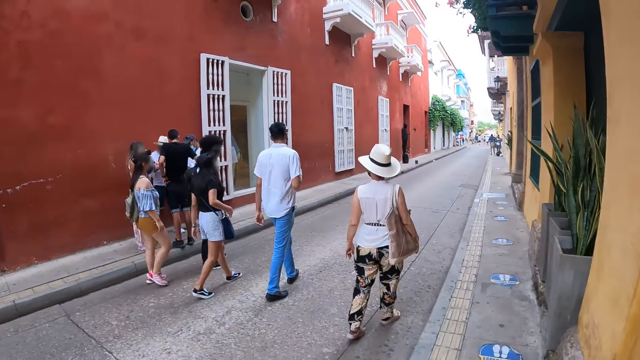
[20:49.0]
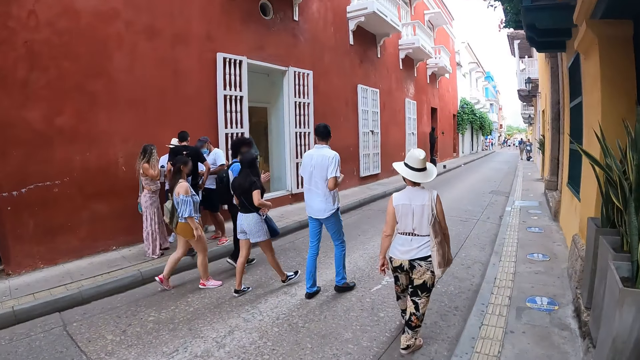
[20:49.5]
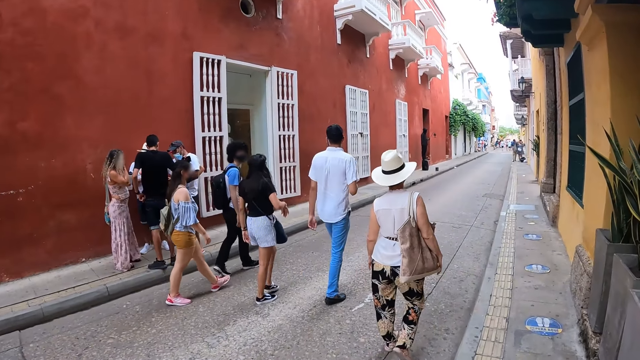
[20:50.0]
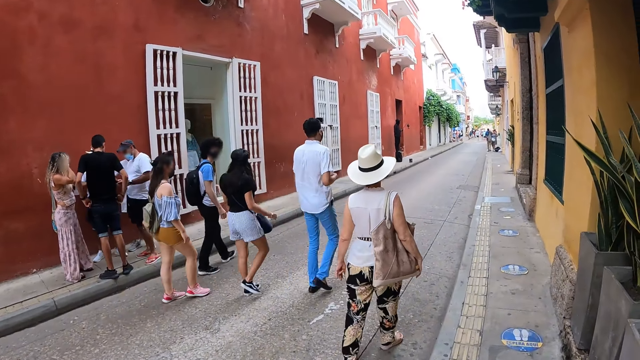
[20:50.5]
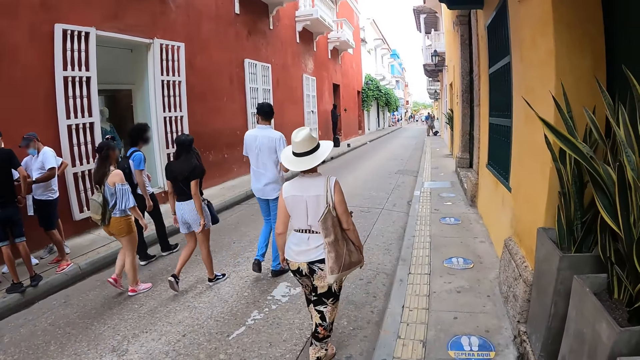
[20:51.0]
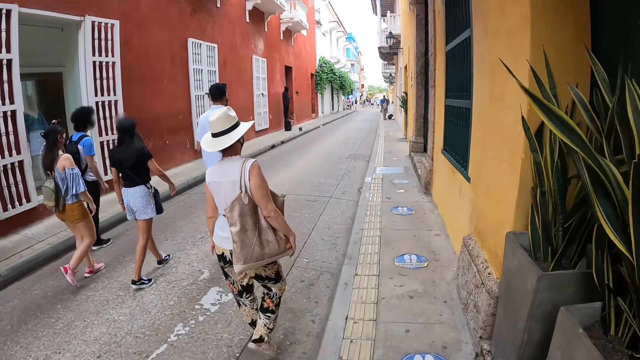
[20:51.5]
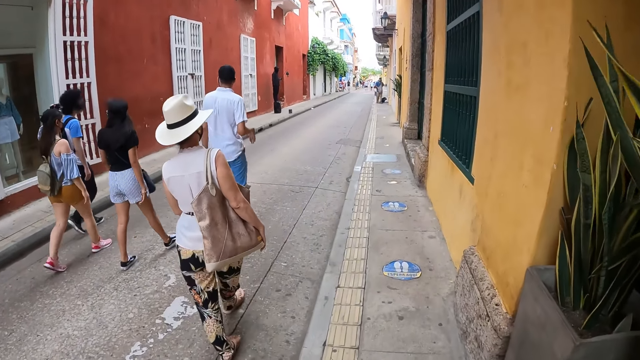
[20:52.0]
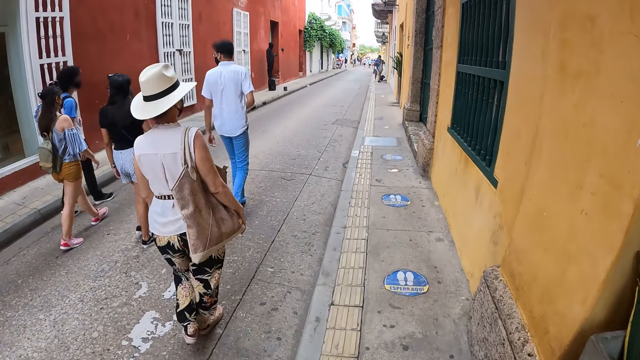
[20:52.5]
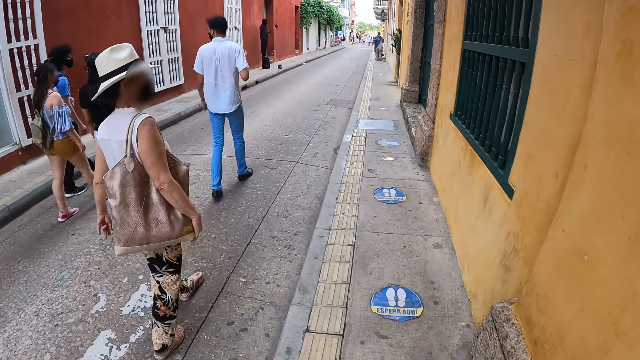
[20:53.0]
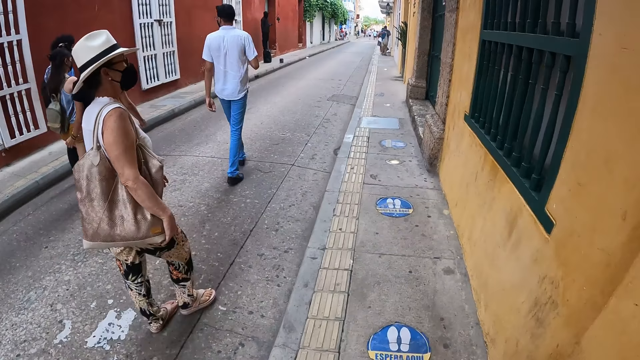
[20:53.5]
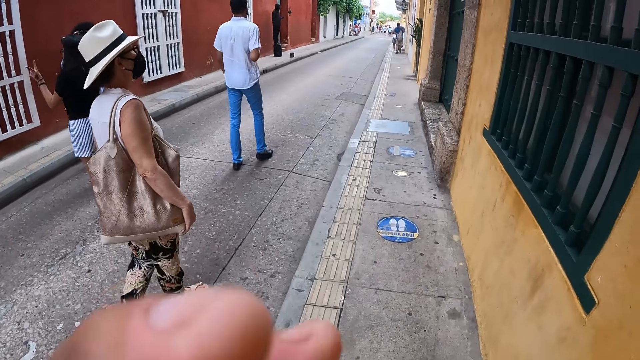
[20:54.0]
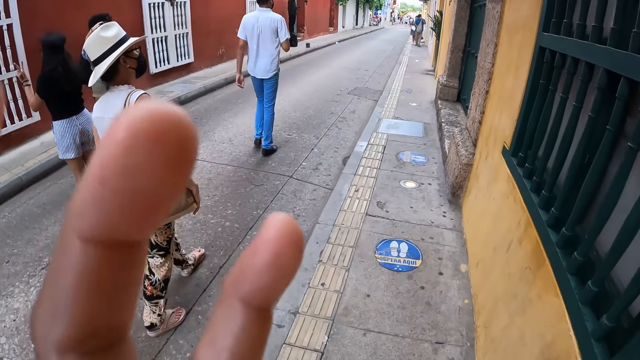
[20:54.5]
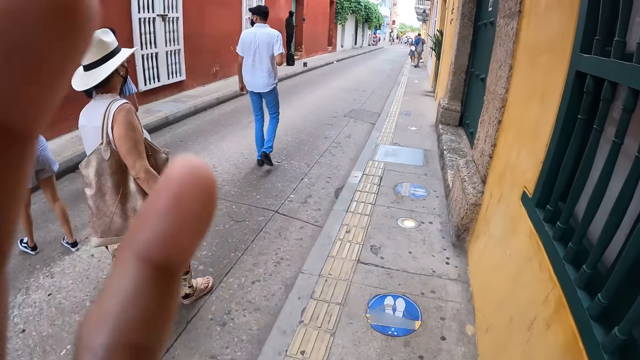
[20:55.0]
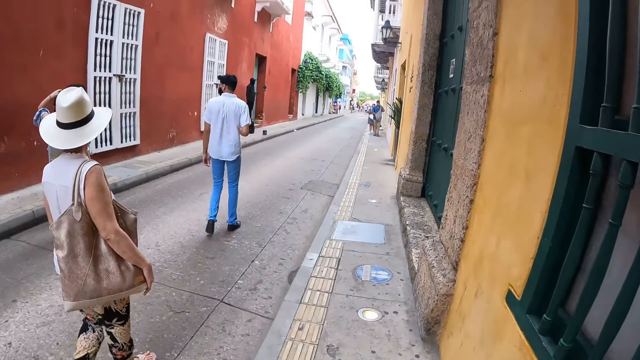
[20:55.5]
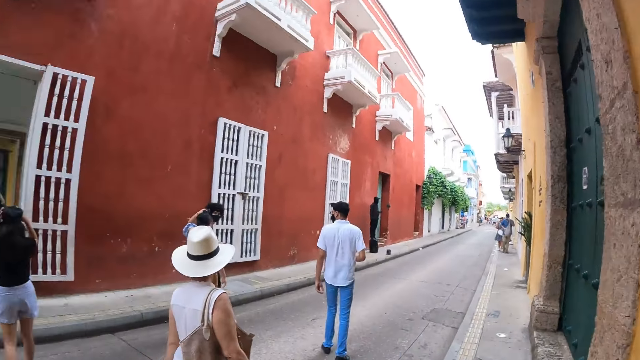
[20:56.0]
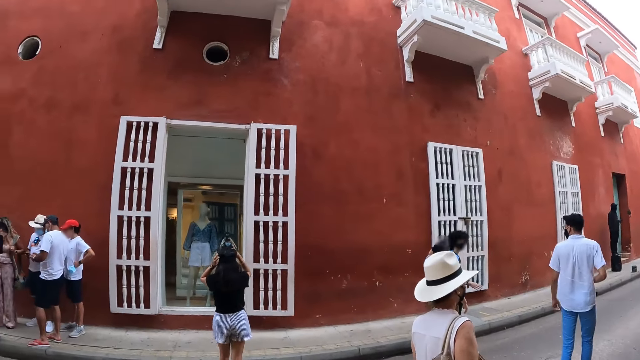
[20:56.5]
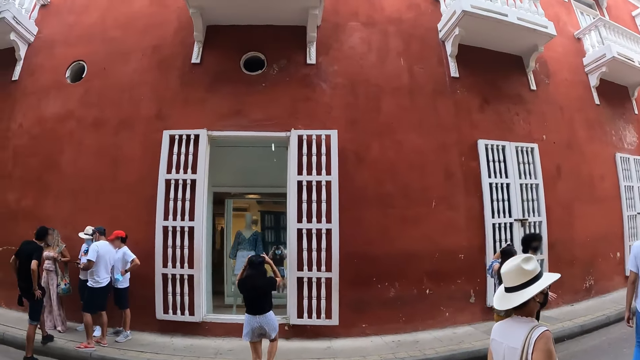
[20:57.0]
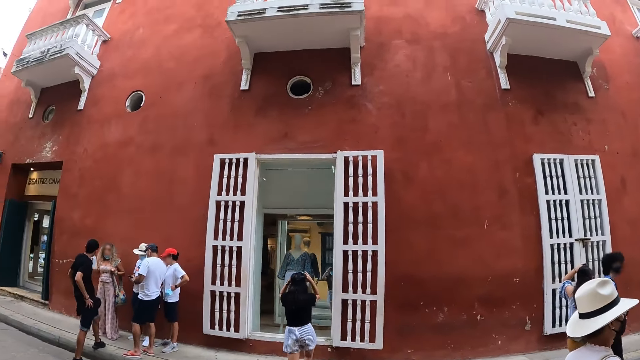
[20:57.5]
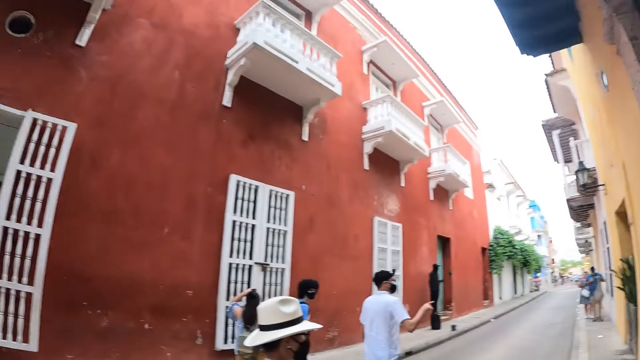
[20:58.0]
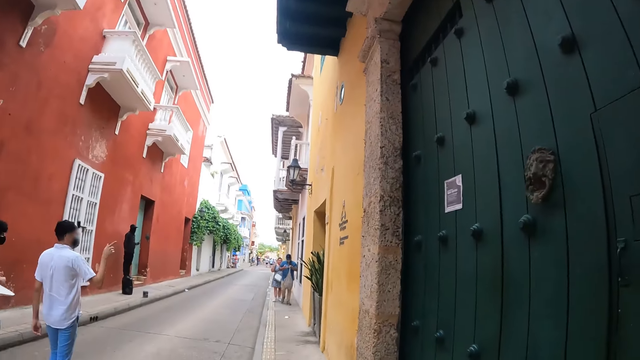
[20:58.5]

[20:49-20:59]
The camera wearer fixes the camera on his head. He lifts his hands. He walks on a road pavement.

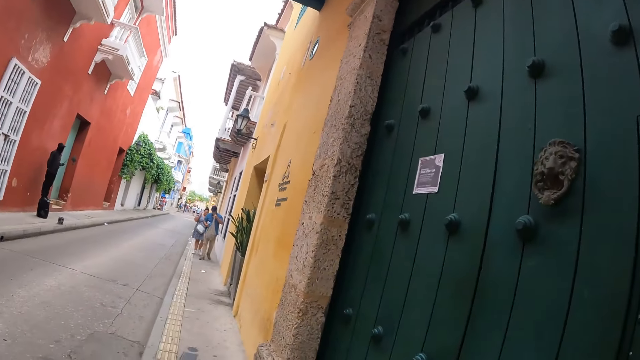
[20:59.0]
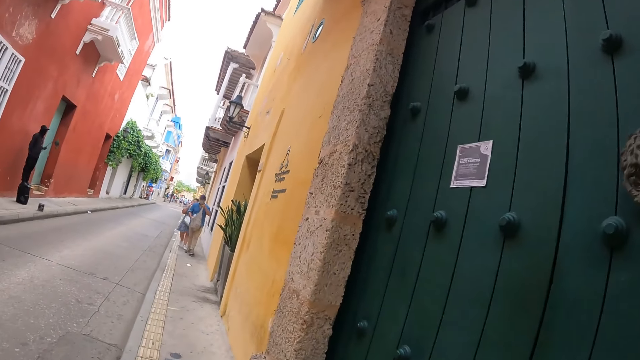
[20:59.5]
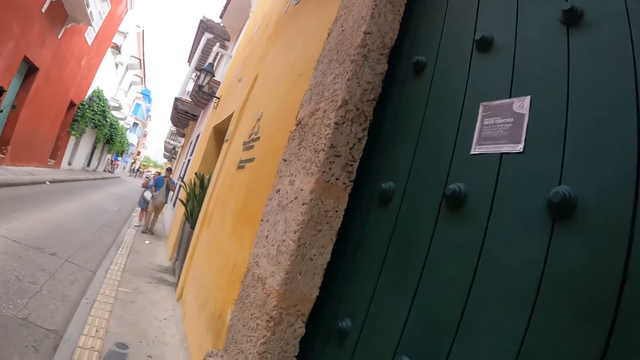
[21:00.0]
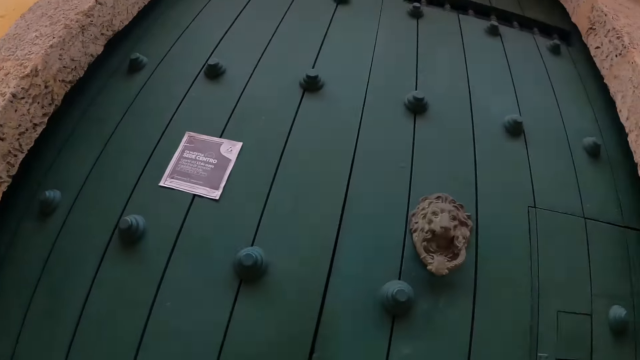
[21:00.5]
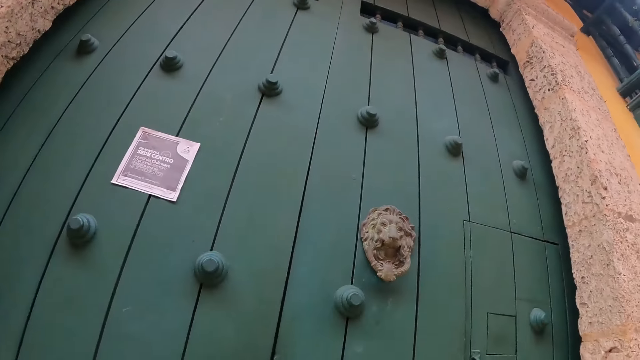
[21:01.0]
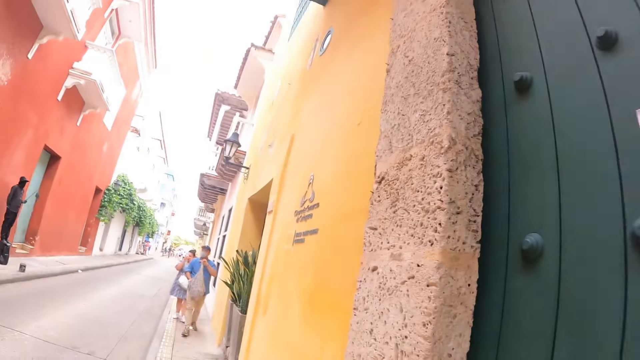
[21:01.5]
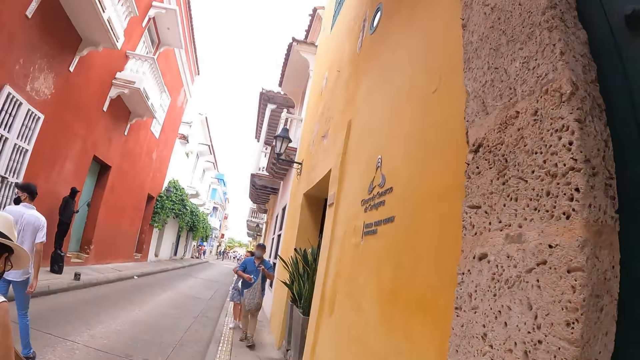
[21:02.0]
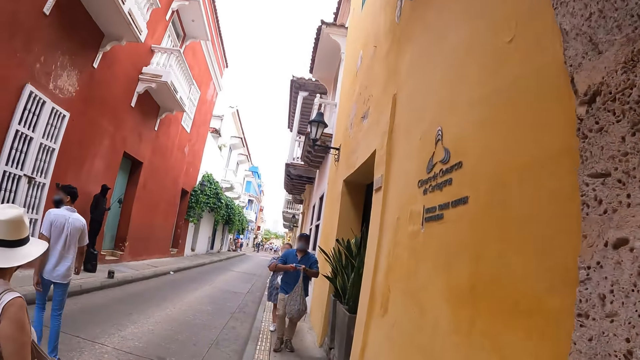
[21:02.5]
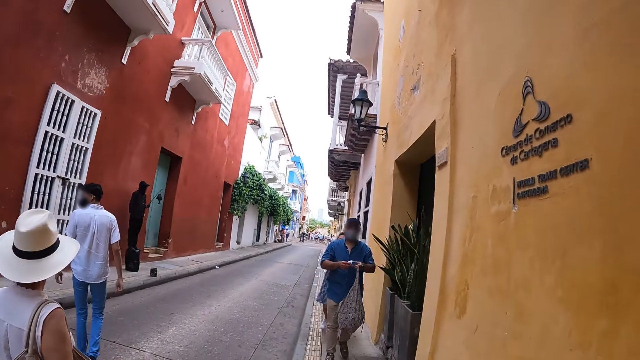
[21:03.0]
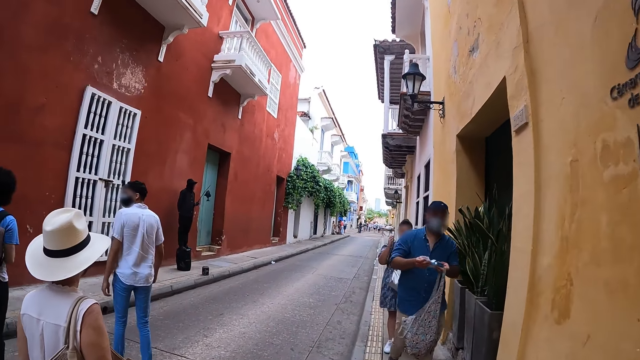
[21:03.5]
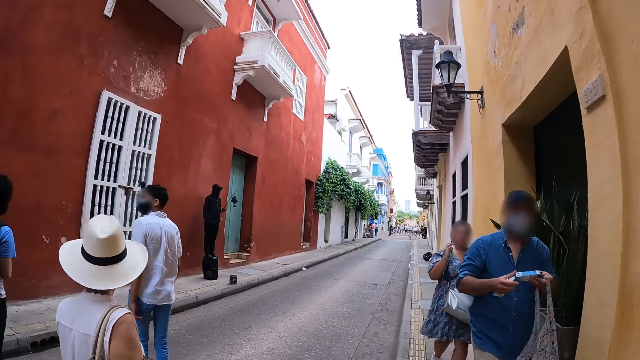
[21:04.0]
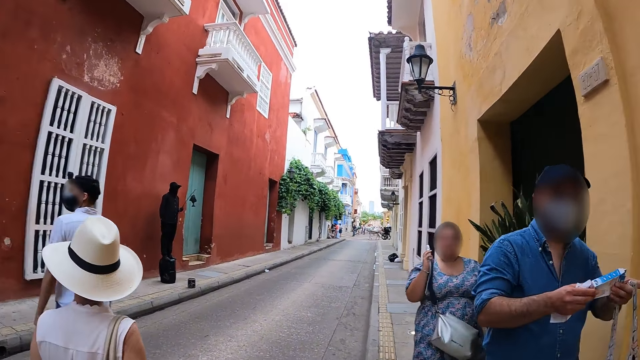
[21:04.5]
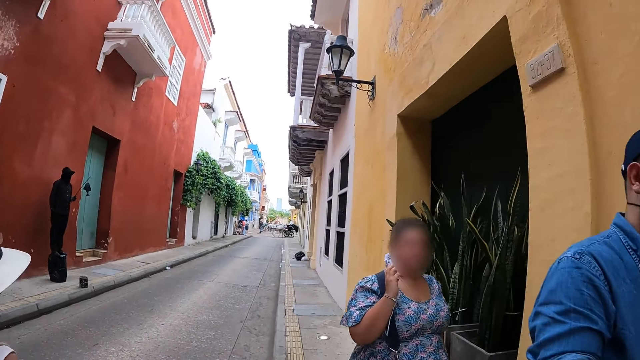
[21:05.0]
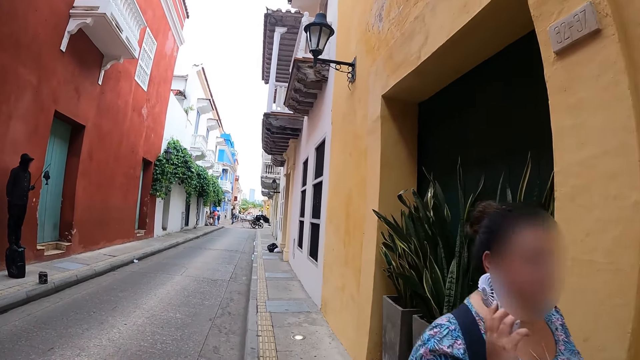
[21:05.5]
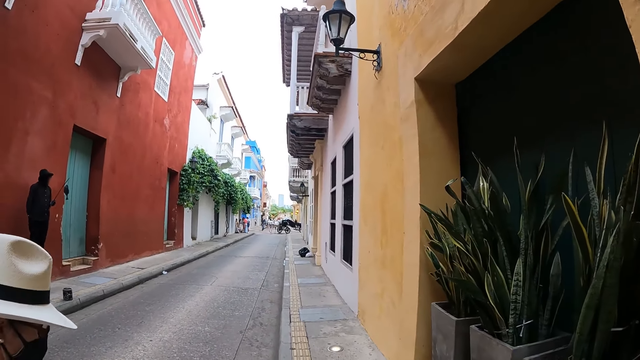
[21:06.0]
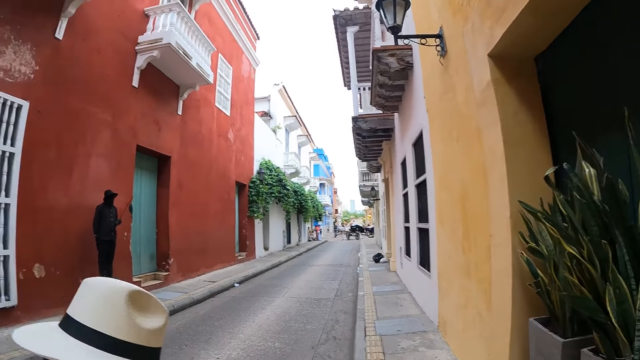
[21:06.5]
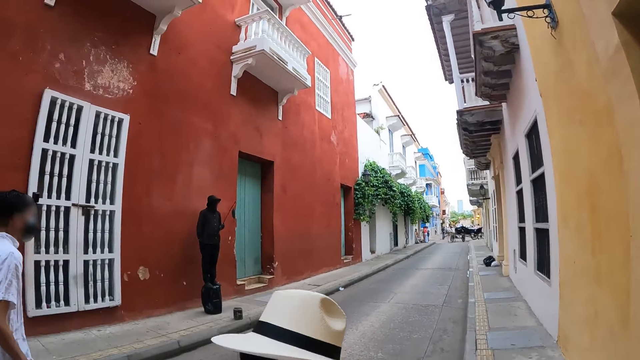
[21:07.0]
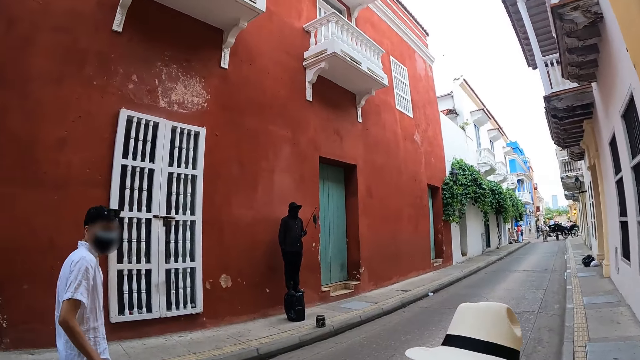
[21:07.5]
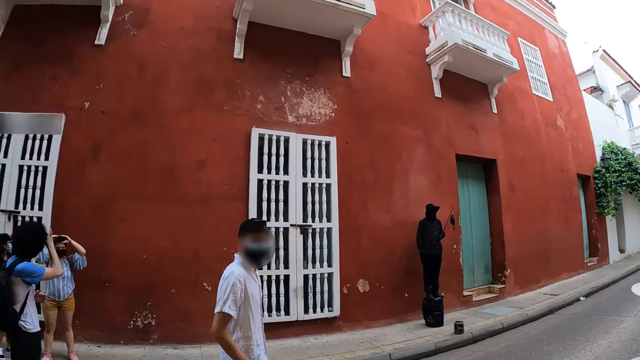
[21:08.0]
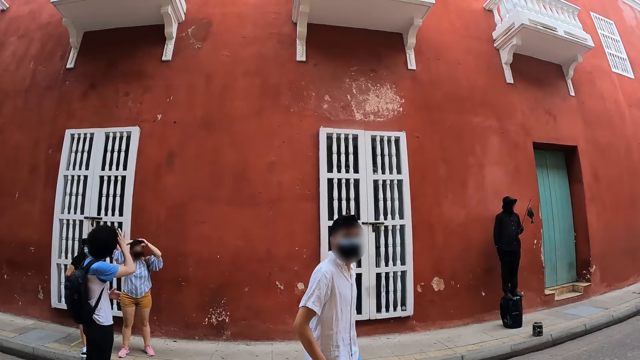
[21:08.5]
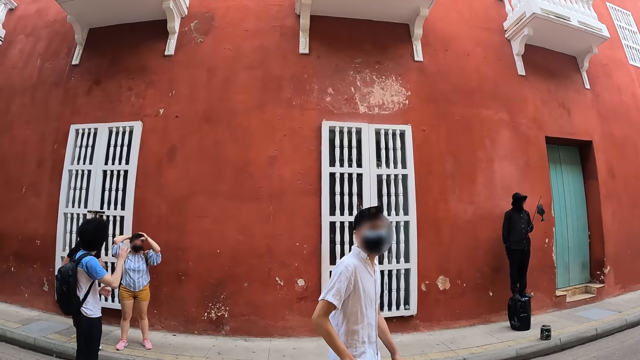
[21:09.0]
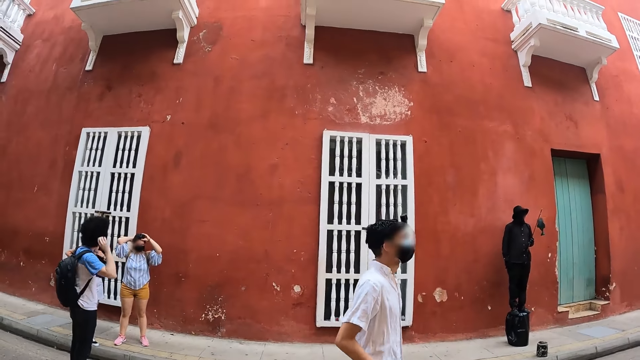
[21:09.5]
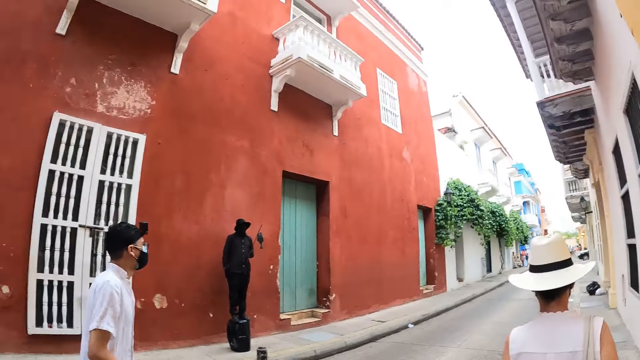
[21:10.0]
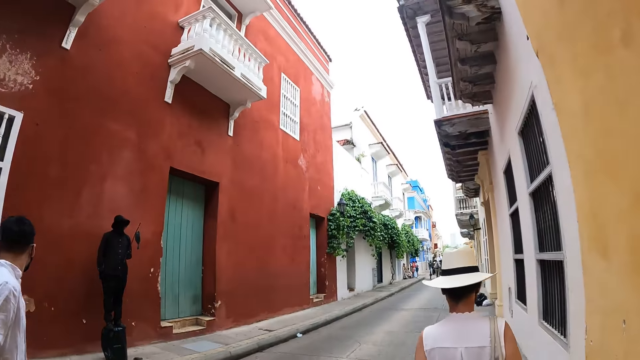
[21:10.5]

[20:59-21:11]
The camera wearer looks around. They walk around.
